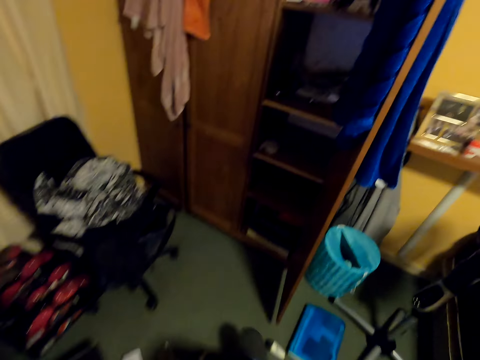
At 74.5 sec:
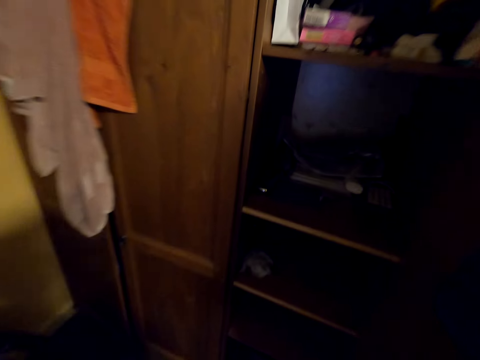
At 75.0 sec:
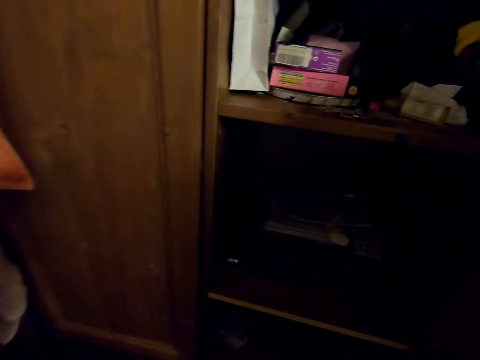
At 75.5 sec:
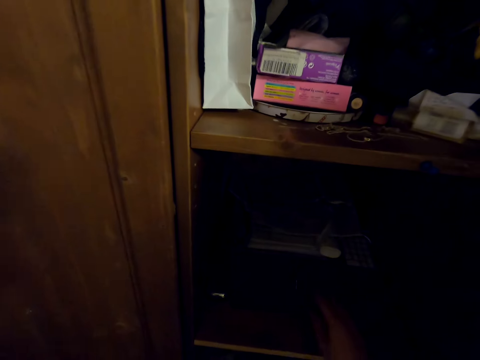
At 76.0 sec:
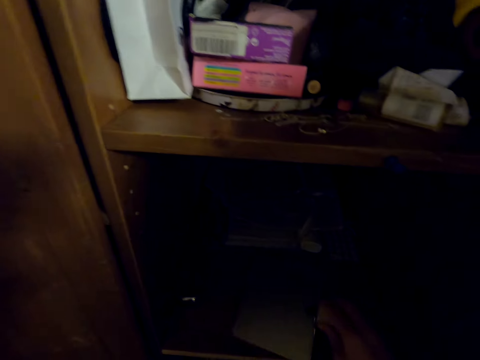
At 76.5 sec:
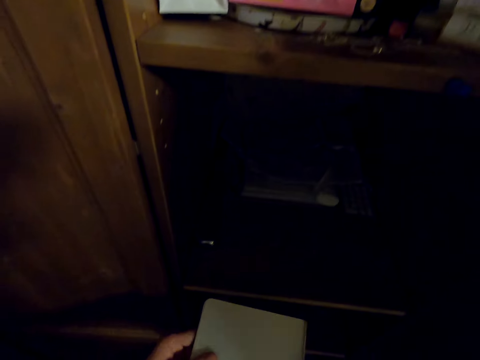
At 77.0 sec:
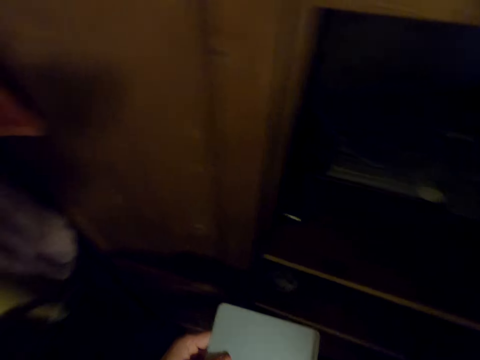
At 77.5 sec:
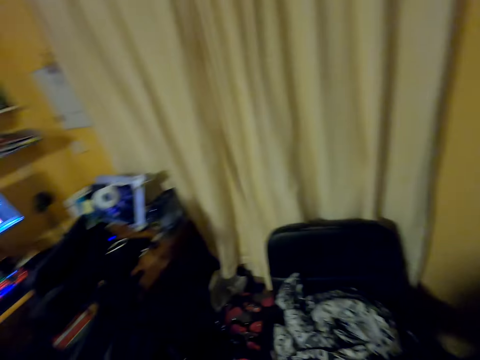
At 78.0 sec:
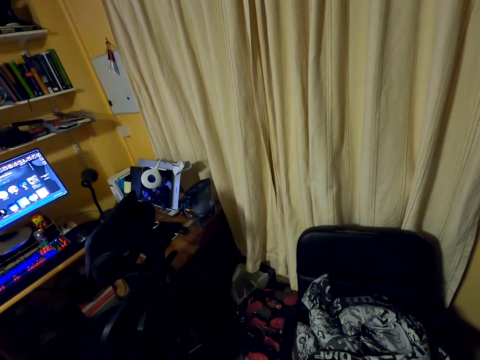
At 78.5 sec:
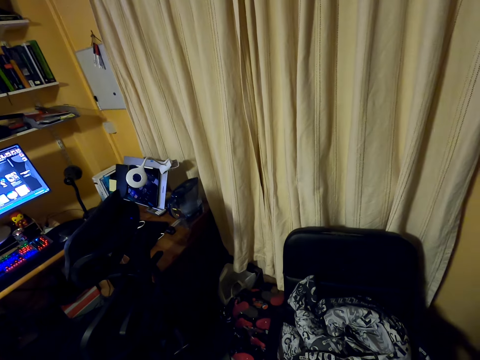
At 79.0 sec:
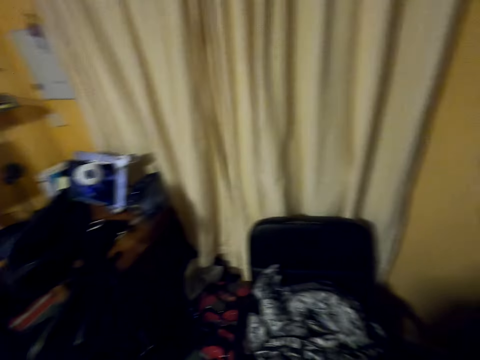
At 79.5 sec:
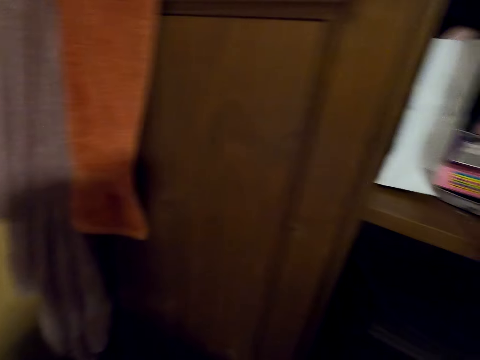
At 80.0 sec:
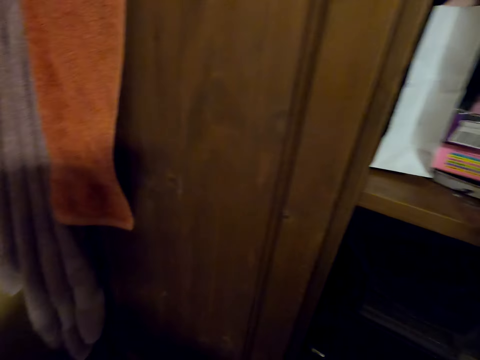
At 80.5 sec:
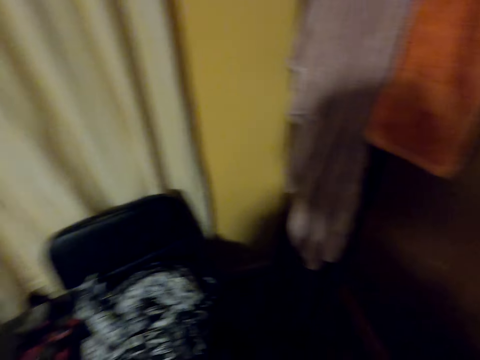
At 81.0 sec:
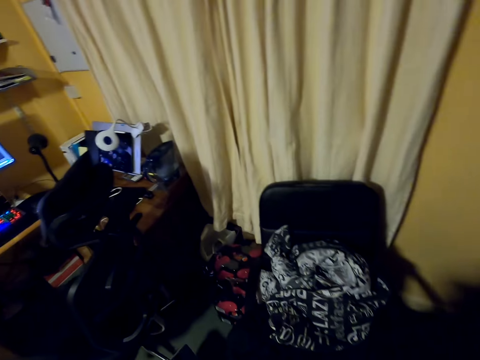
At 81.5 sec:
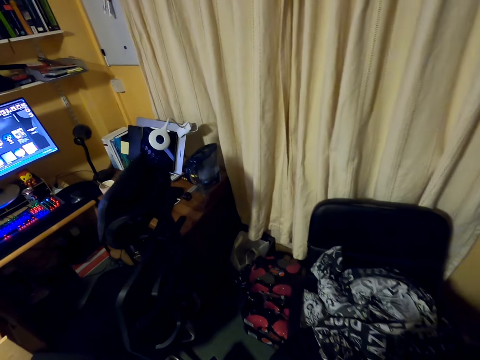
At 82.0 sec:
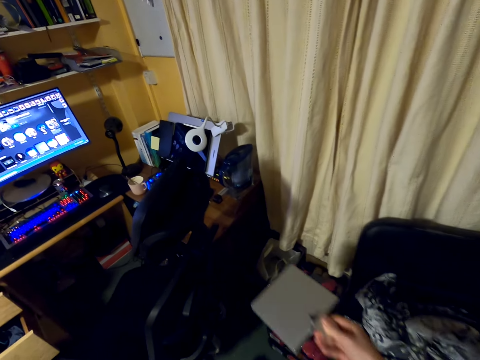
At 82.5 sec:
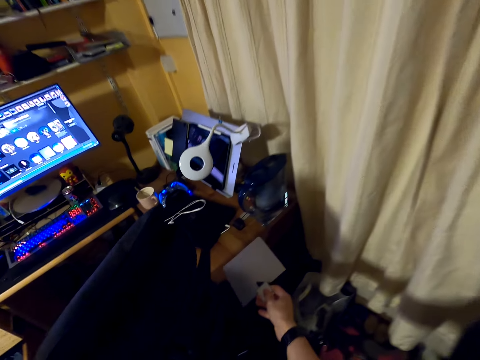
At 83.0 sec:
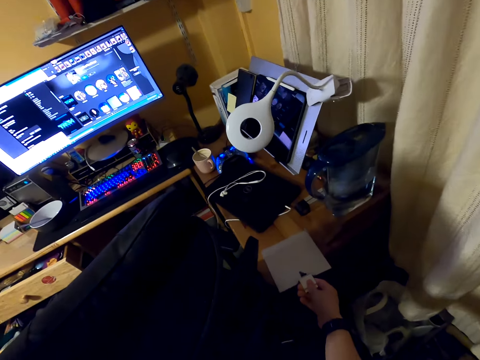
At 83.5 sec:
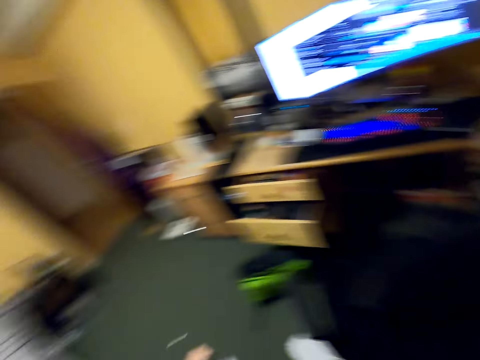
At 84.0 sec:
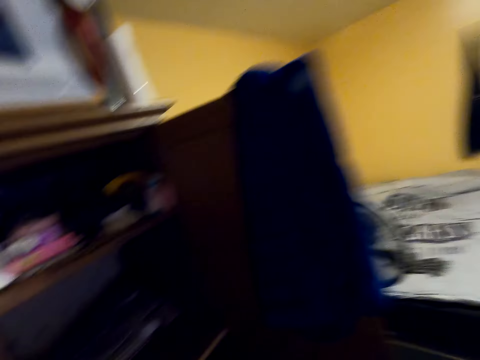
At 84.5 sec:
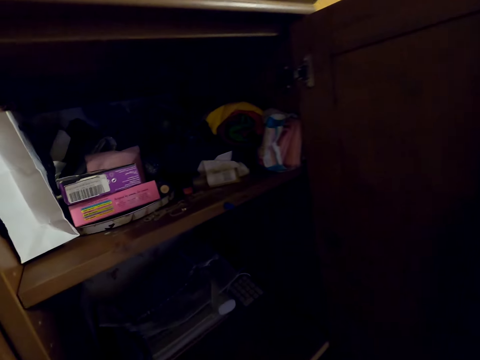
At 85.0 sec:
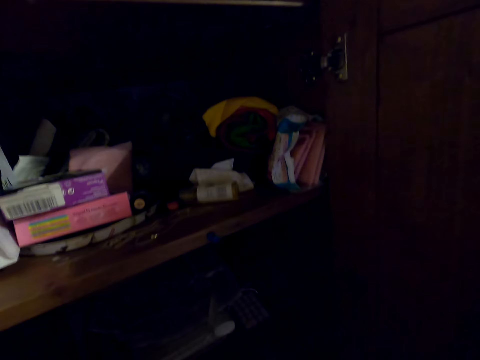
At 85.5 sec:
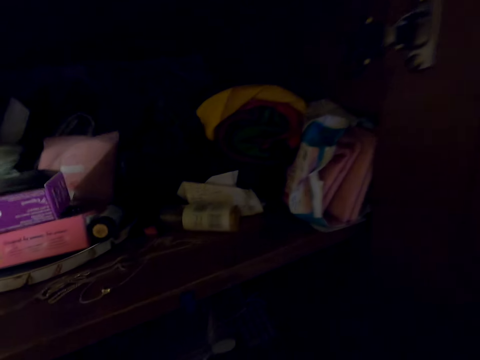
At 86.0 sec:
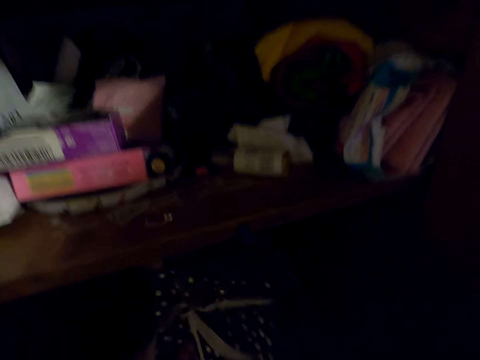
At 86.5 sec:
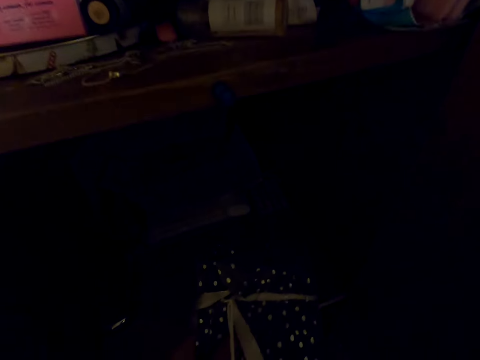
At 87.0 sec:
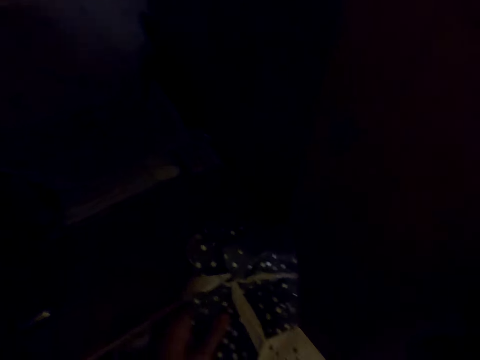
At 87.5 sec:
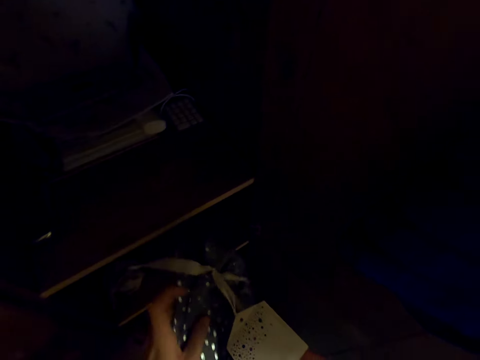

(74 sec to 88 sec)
The camera wearer walks around. They pick up the steel plate from the cupboard. They hold a book. They look around the house. They turn around. They put the steel plate or book on the table. They look around the house. They turn around. They remove the wrapping paper roll from the cupboard.
